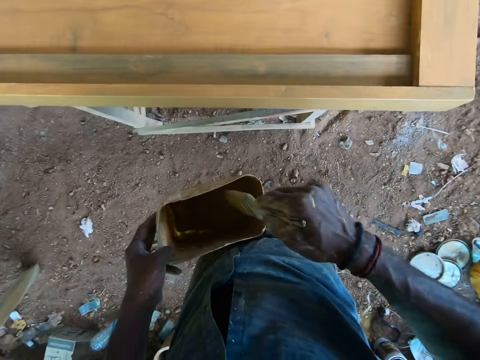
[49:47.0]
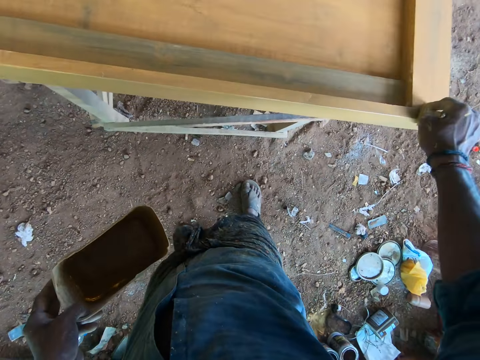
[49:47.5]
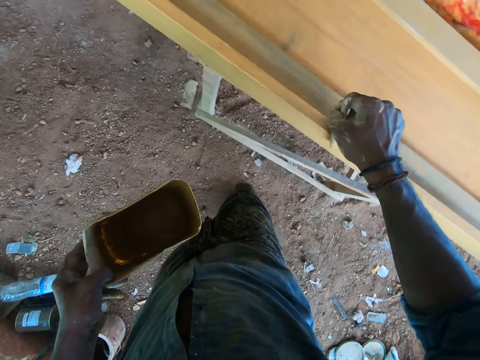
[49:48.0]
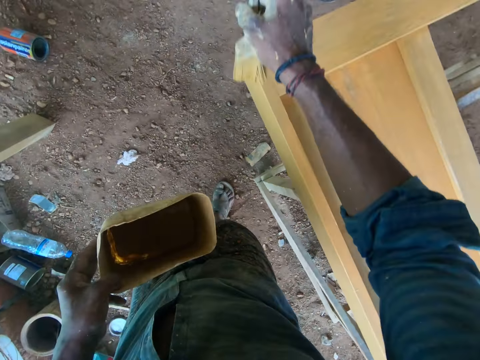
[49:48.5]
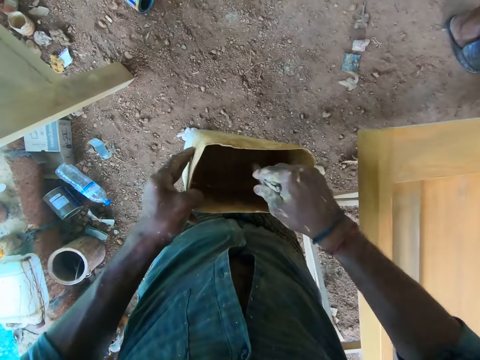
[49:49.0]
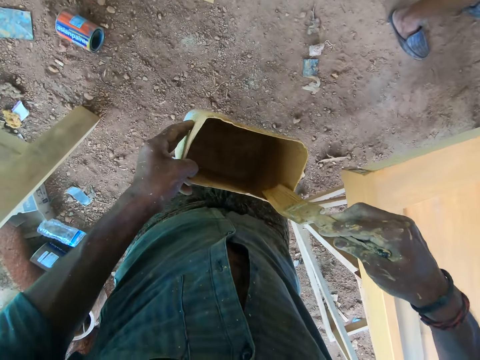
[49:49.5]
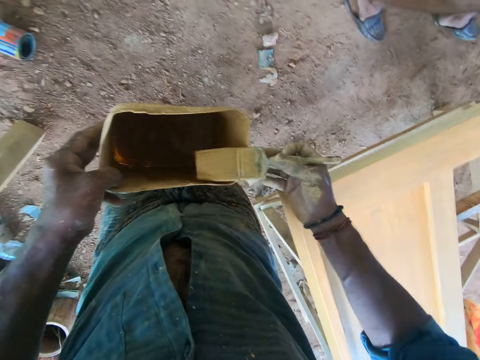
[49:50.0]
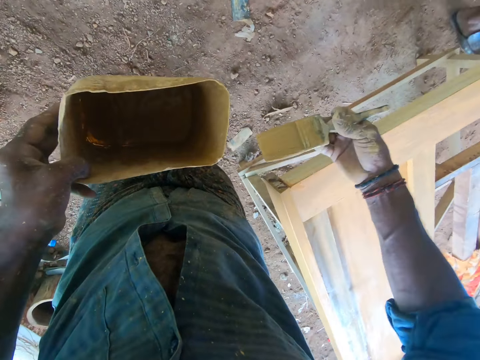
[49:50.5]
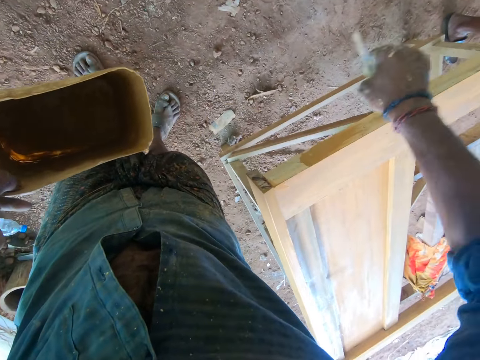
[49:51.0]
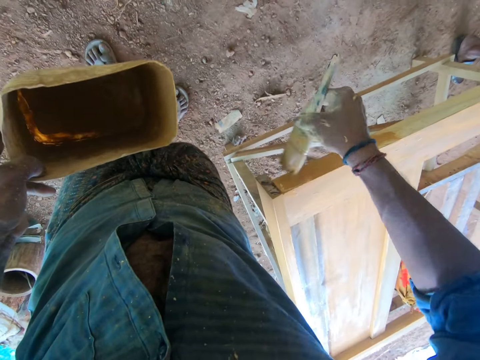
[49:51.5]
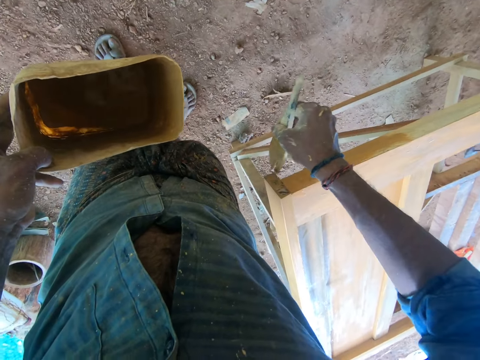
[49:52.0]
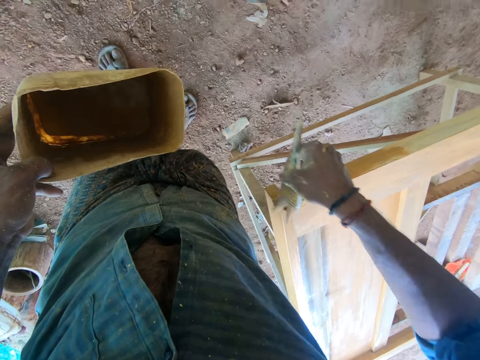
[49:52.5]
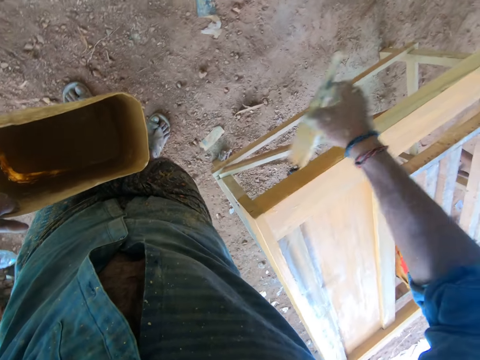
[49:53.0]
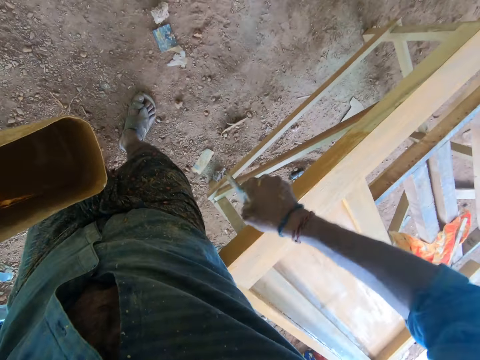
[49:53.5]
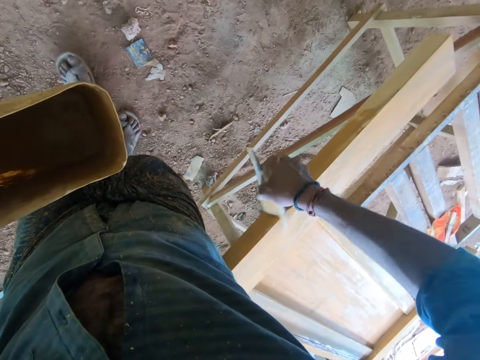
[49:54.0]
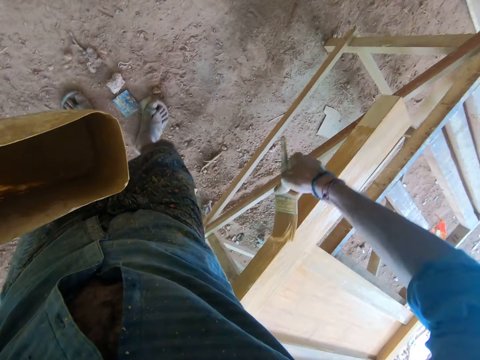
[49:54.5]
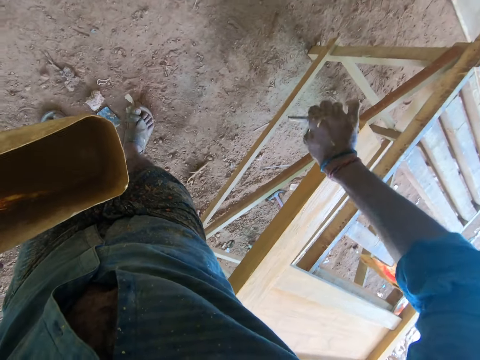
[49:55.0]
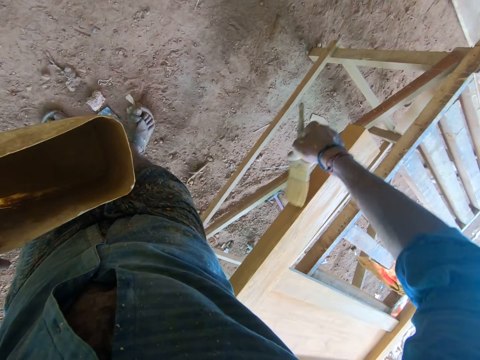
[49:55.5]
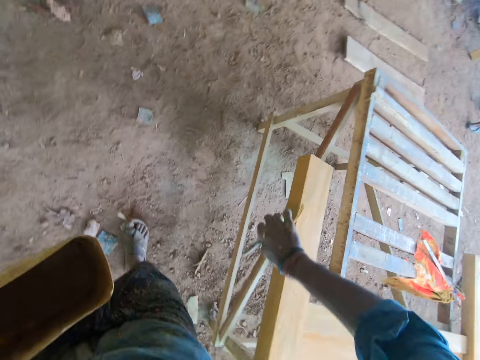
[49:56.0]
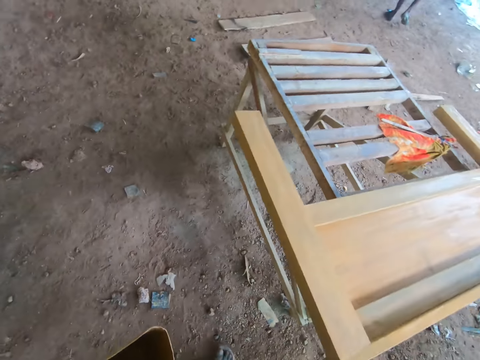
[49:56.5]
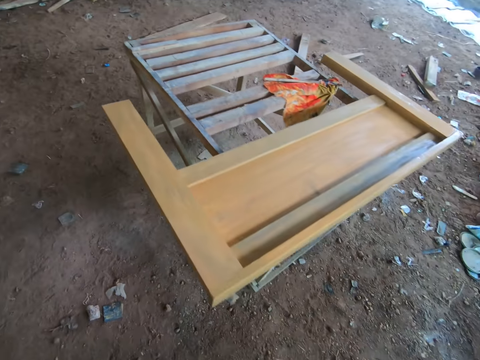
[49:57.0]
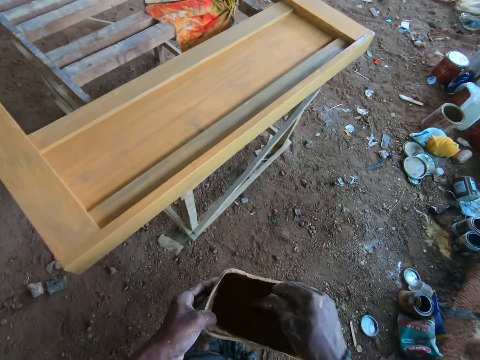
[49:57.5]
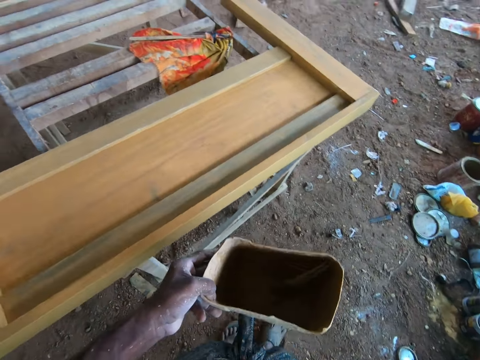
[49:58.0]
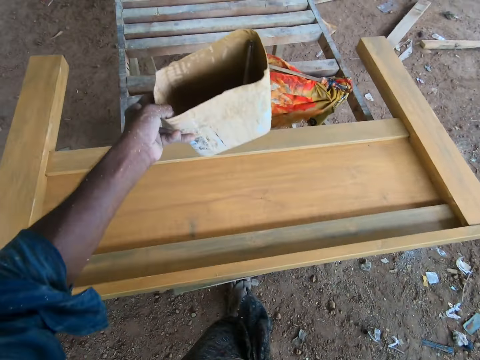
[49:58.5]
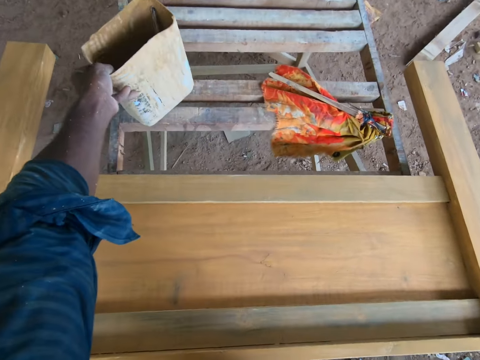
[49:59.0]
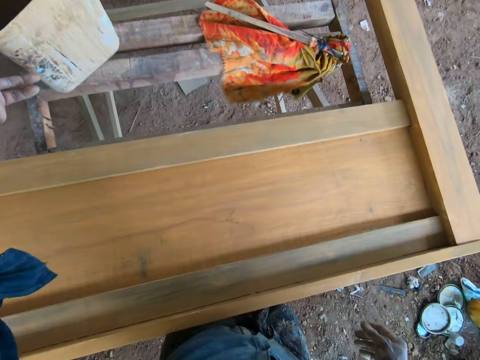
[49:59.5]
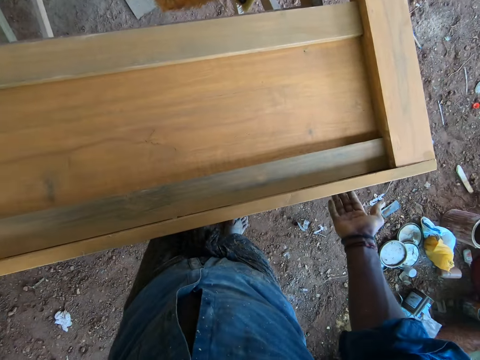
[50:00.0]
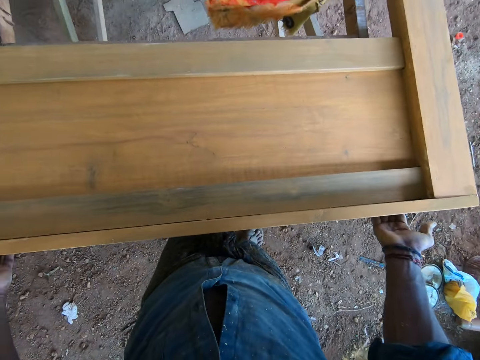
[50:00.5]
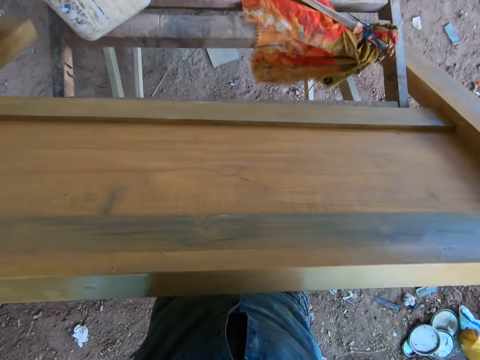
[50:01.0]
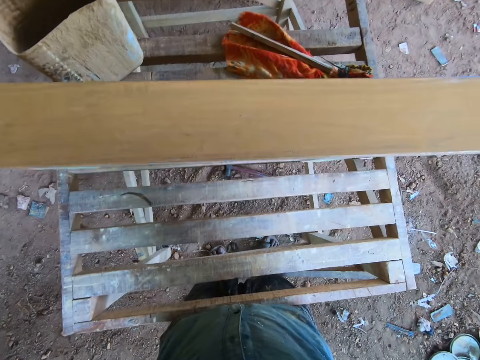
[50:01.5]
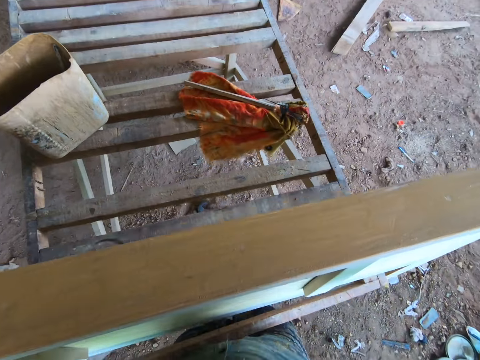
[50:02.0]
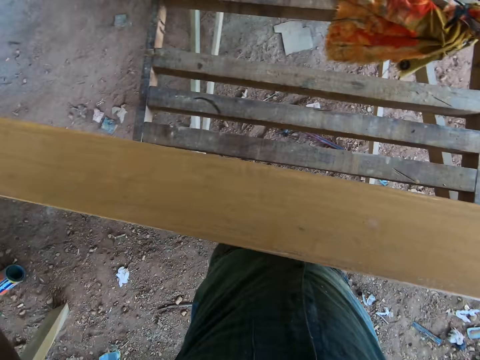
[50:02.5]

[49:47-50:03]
The camera wearer dips the paintbrush in the can and paints the wood with a paint brush. He dips the paintbrush in his right hand in the paint container in his left hand. He turns the paintbrush. He rubs the paint brush in his right hand on the paint container in his left hand. He paints the piece of wood with the paint brush in his right hand. He dips the paintbrush in the can. He places the paint brush inside the paint container with his right hand. He places the paint container on a wooden platform with his left hand. He turns the wood. He carries the piece of wood with his hands.

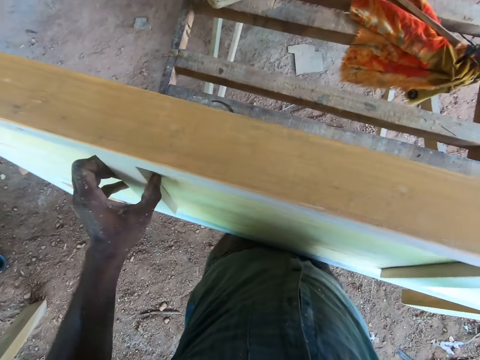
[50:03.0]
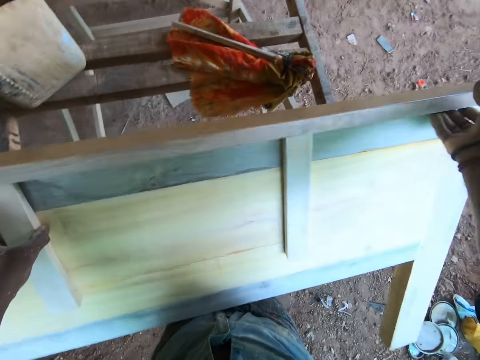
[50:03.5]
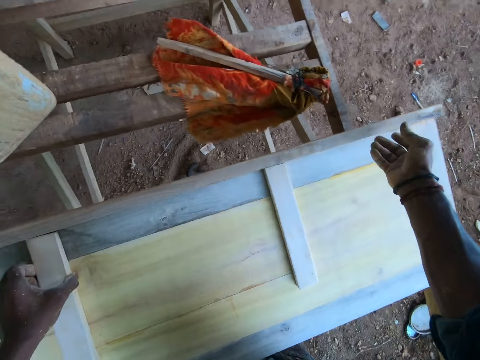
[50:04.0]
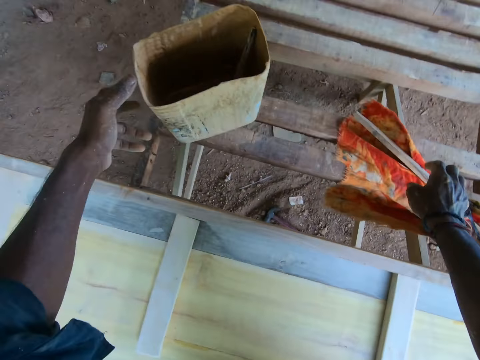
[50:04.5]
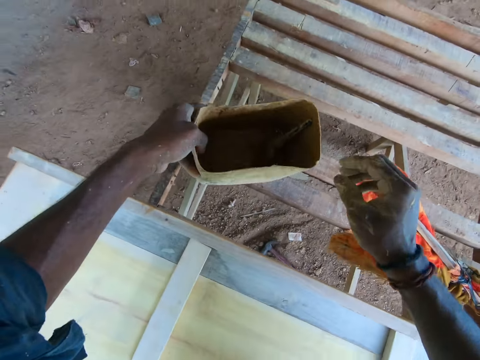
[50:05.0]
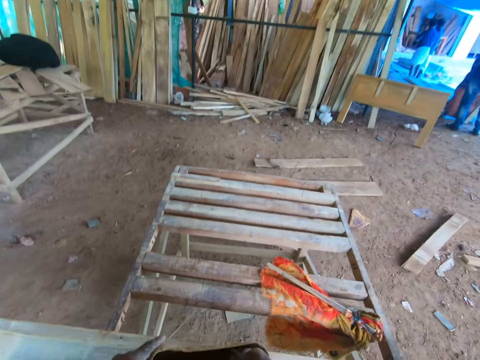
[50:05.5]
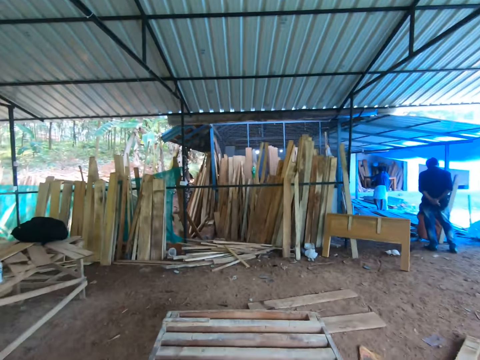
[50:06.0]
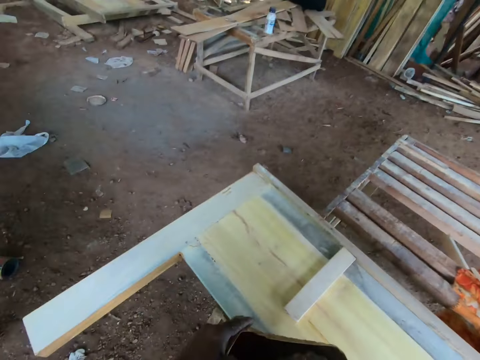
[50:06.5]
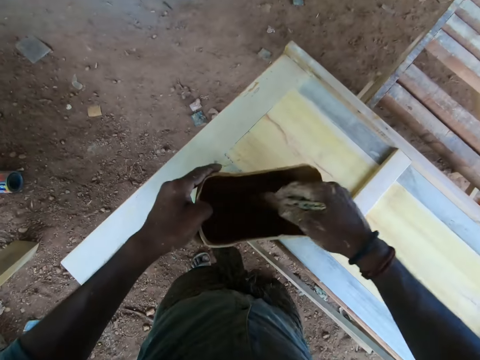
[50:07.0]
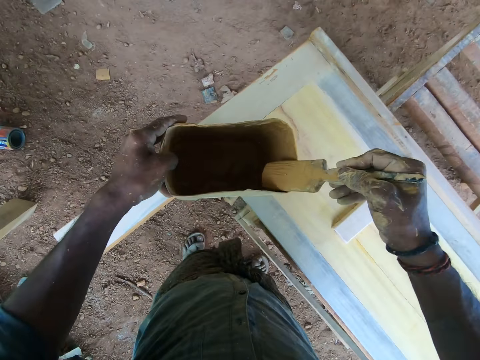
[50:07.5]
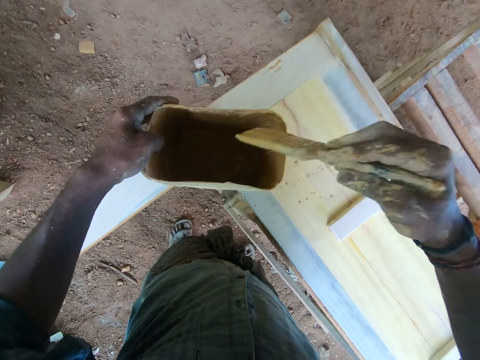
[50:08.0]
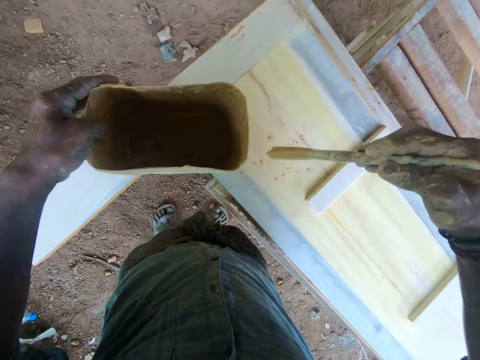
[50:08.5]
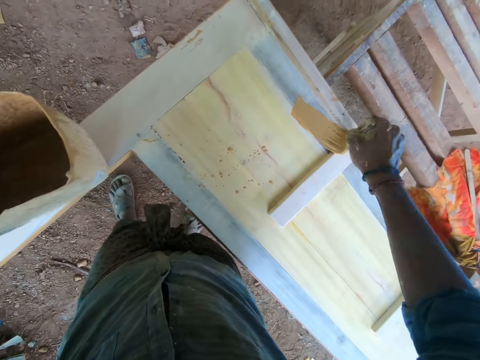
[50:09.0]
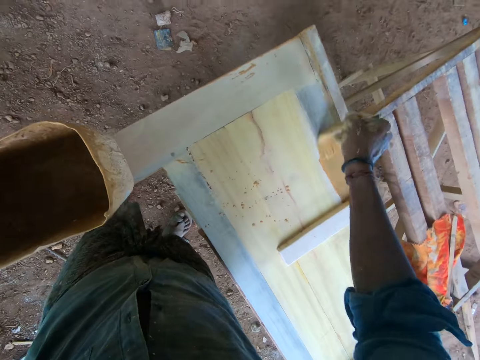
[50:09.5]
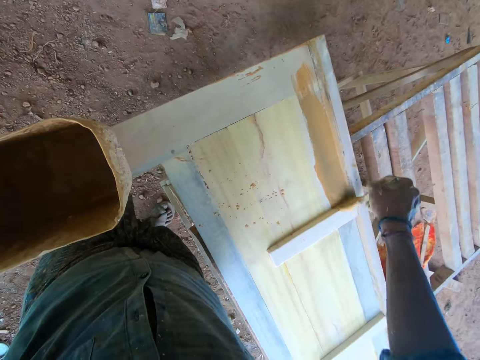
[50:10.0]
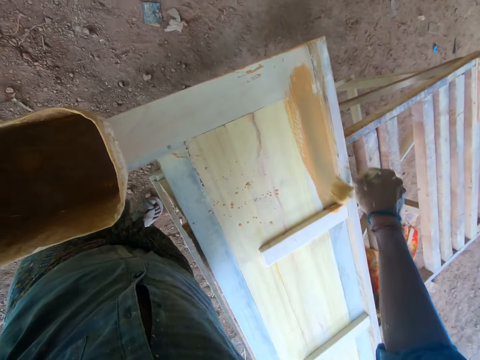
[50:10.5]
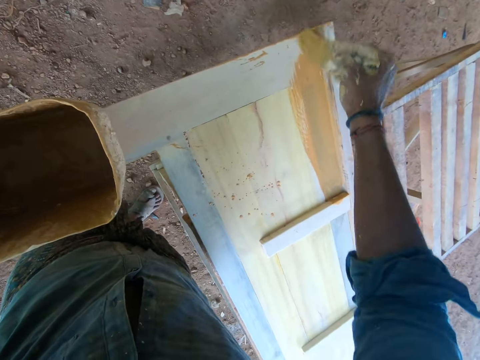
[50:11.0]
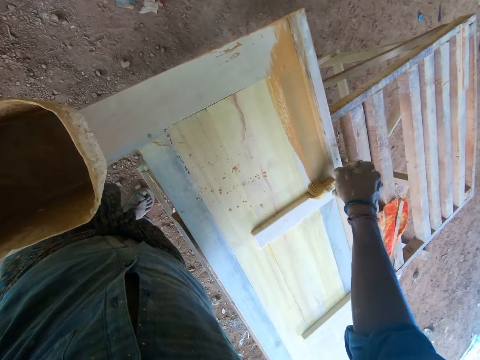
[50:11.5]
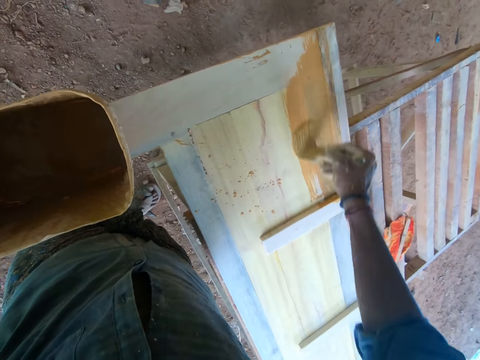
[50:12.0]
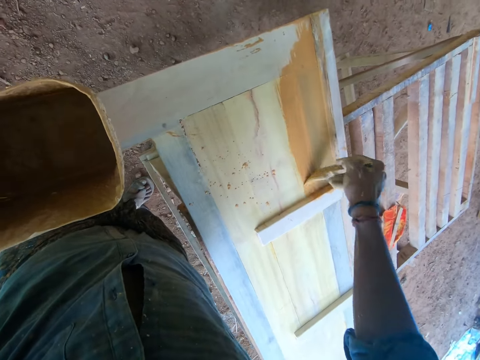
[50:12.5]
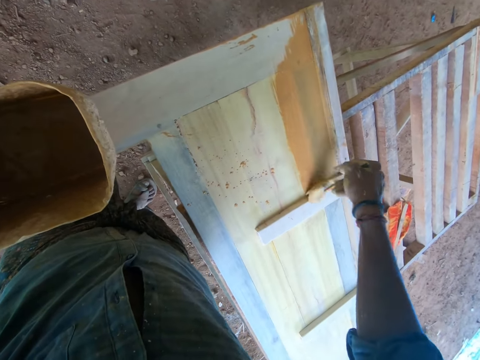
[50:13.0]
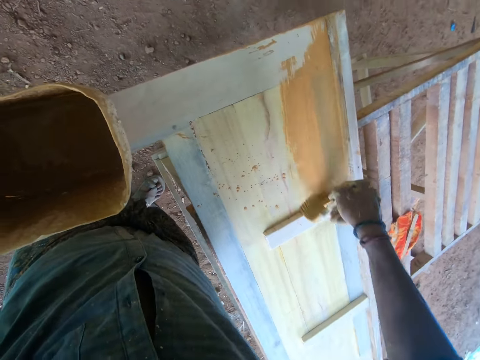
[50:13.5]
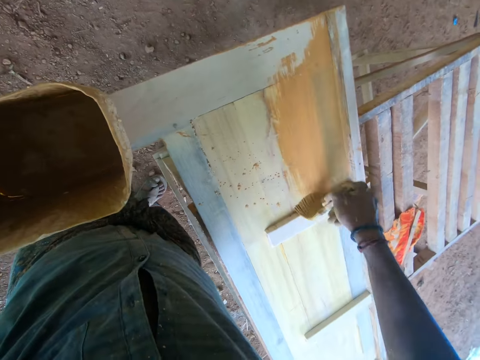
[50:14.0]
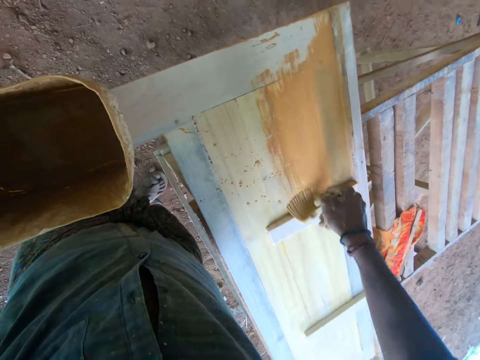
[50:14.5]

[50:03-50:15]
The camera wearer places the piece of wood on the wooden platform with both hands. He carries the paint container from the wooden platform with his left hand. He picks the paint brush in the paint container with his right hand. He dips the paintbrush in his right hand in the paint container in his left hand. He turns the paintbrush. He rubs the paint brush in his right hand on the paint container in his left hand. He paints the piece of wood with the paint brush in his right hand.
